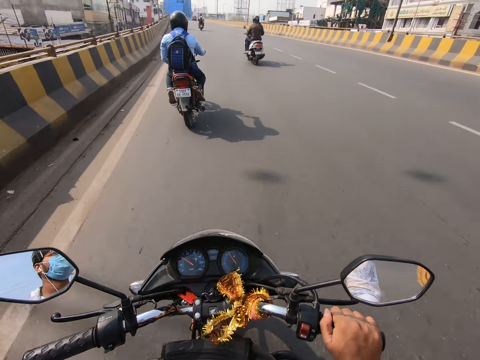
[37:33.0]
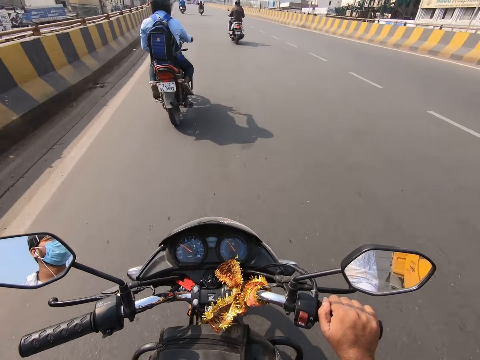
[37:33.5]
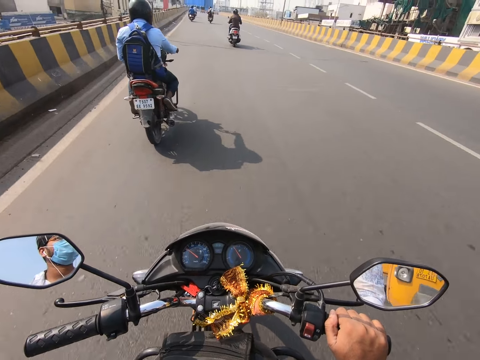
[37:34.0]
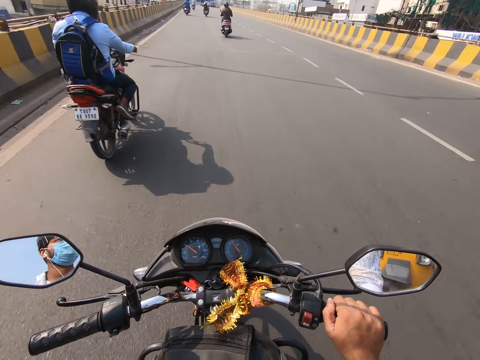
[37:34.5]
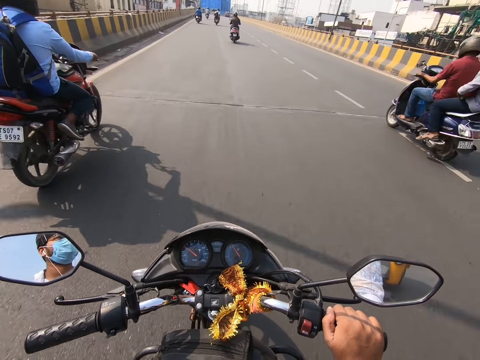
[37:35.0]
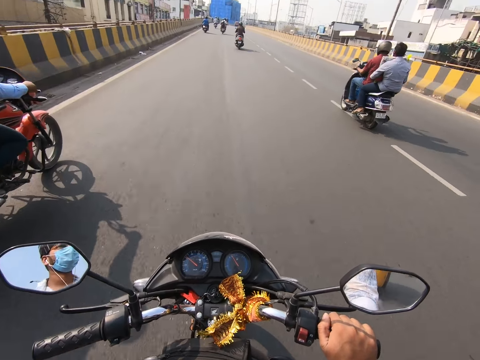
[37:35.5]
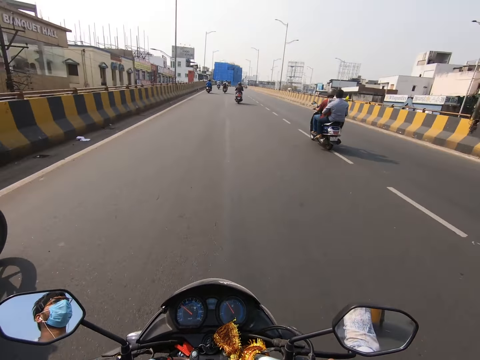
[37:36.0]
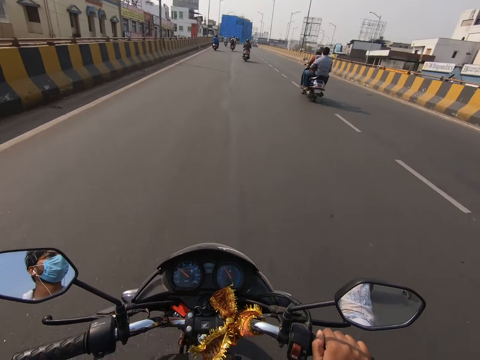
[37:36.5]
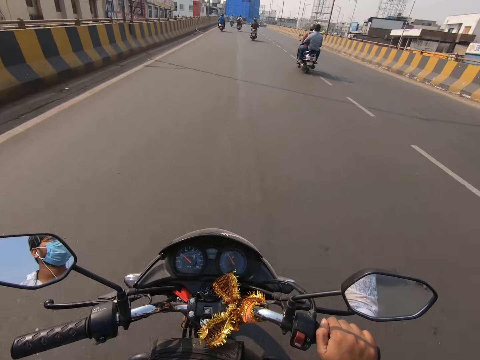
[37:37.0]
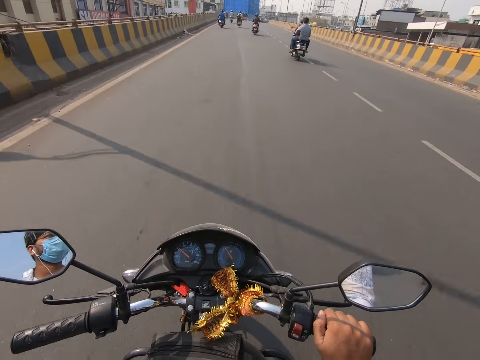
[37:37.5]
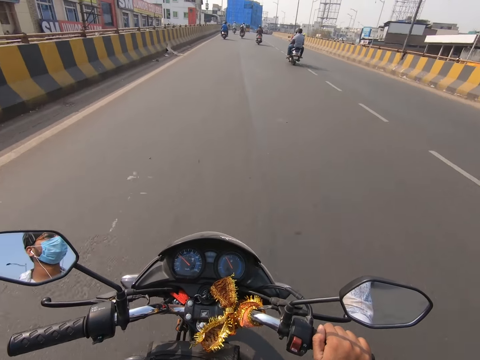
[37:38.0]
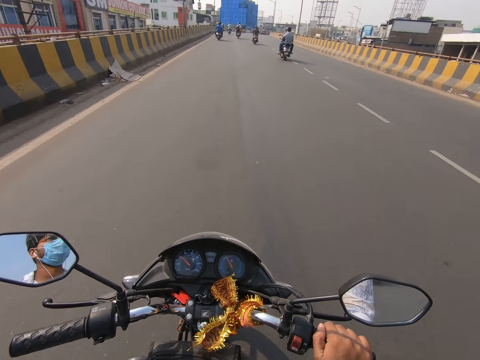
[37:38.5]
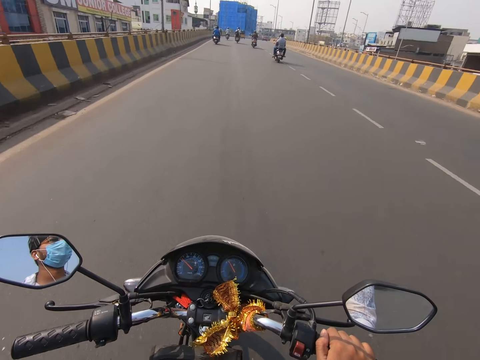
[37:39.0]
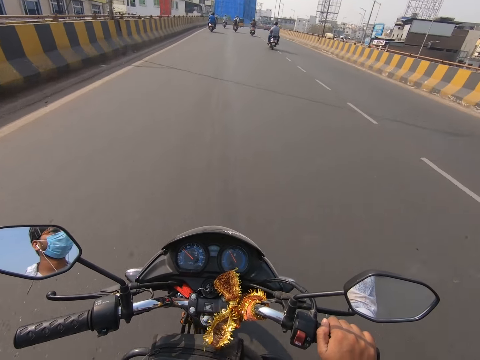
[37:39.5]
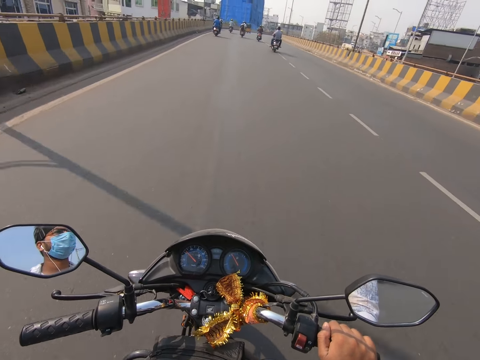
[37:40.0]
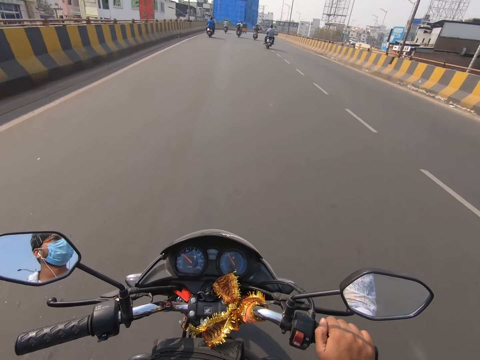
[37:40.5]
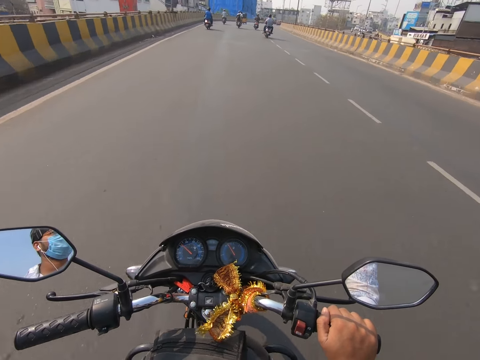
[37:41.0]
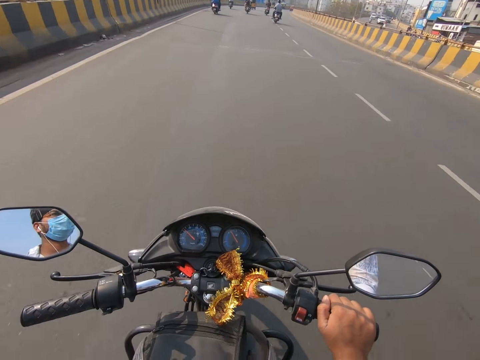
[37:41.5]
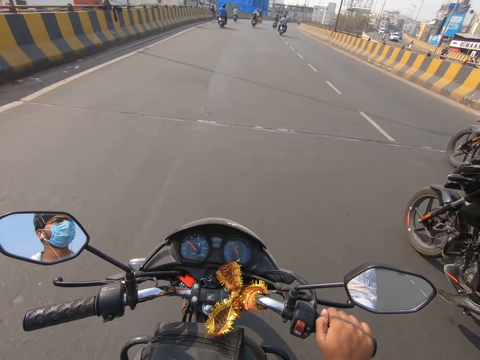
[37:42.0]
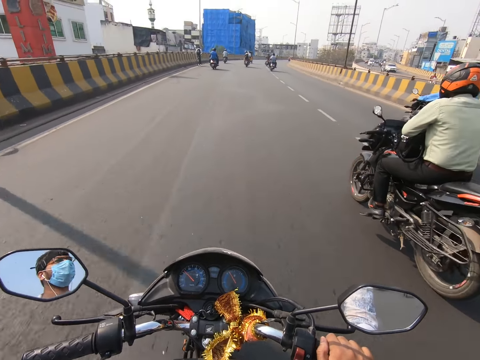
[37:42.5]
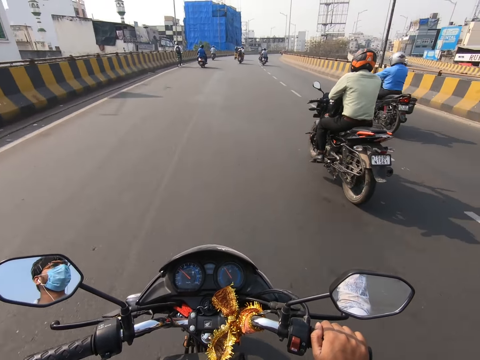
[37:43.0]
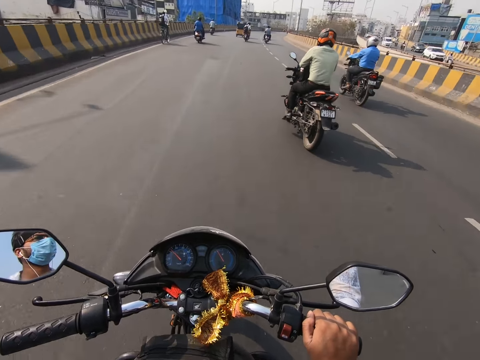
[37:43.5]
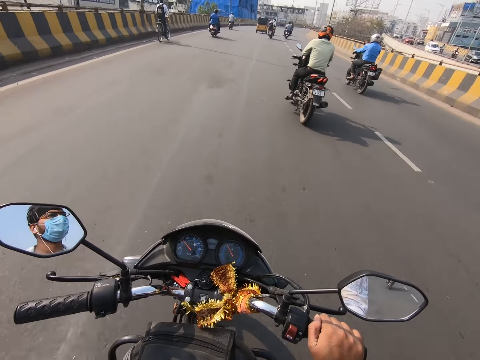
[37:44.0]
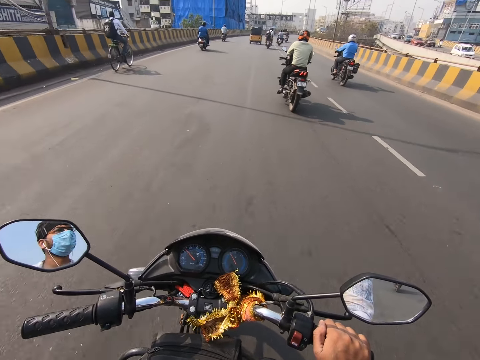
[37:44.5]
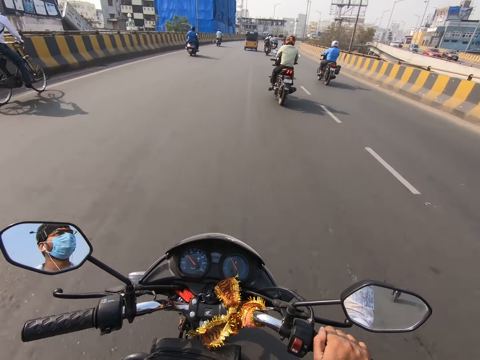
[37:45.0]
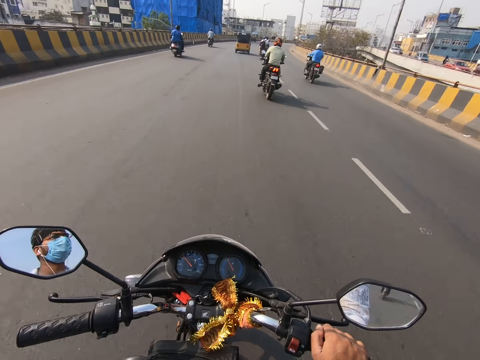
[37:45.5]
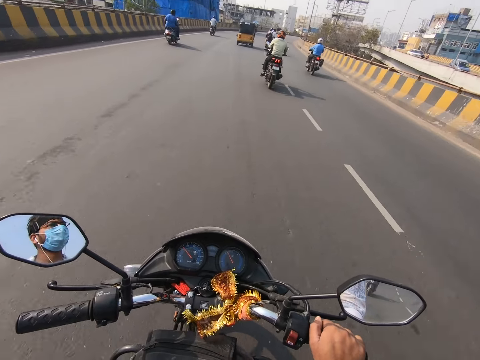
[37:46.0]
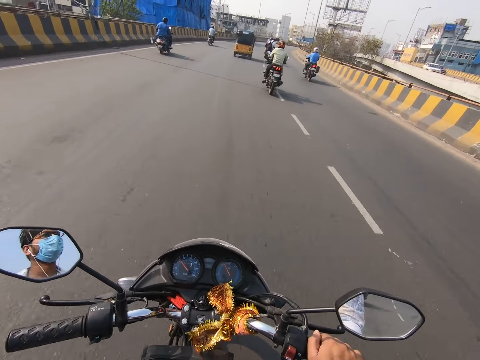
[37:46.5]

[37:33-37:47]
The camera wearer rides past a motorcycle. Another motorcycle rides past the camera wearer.

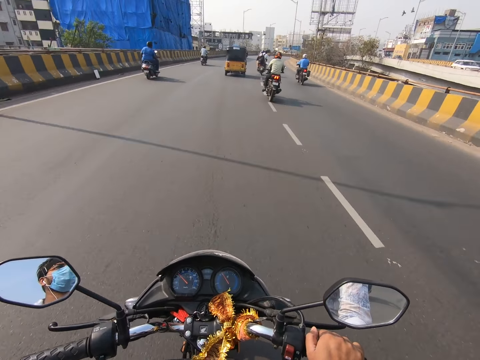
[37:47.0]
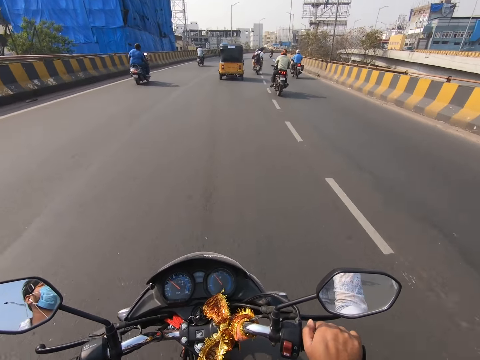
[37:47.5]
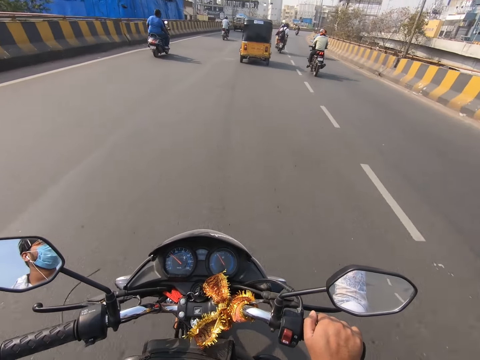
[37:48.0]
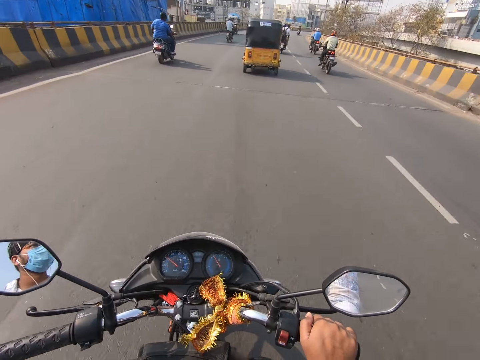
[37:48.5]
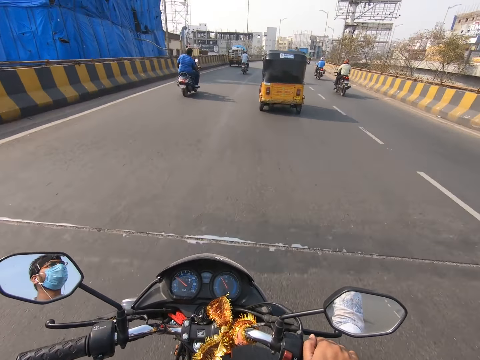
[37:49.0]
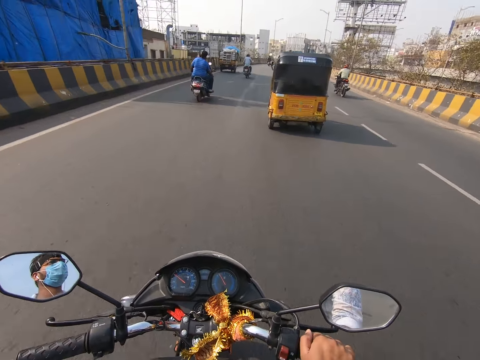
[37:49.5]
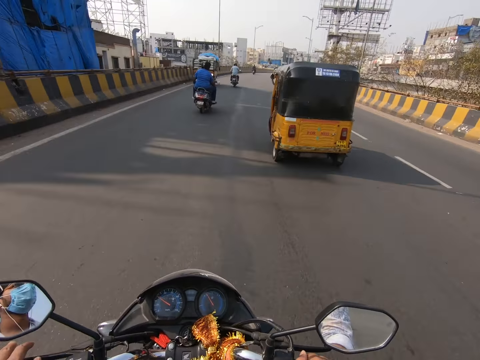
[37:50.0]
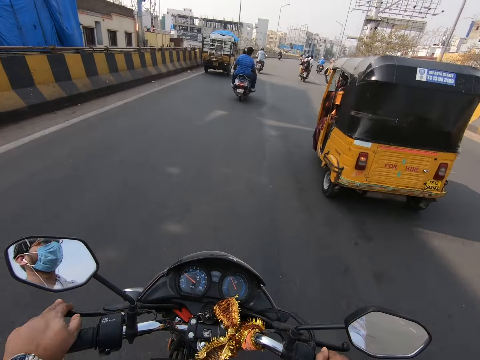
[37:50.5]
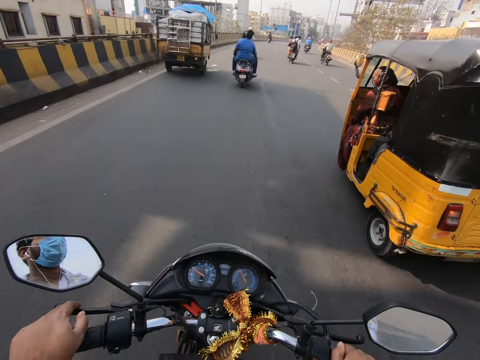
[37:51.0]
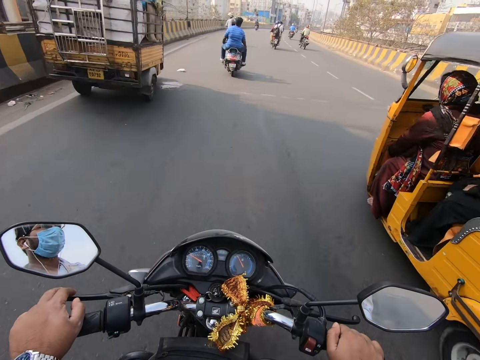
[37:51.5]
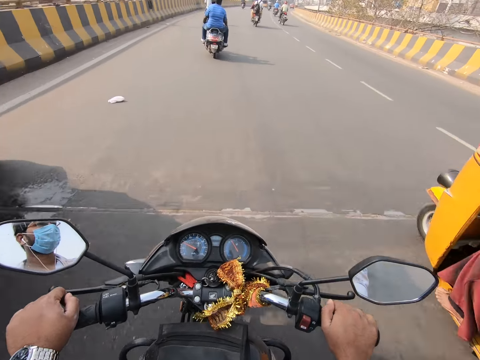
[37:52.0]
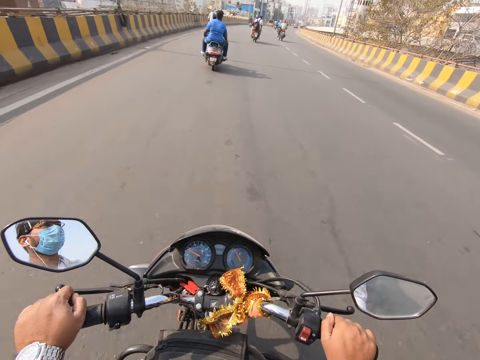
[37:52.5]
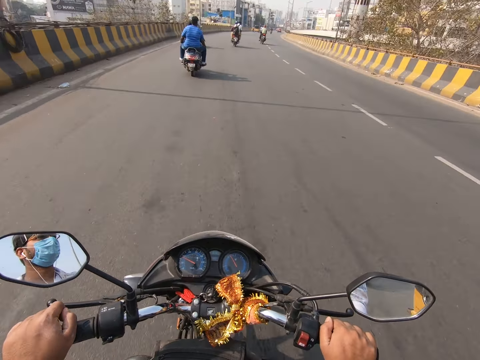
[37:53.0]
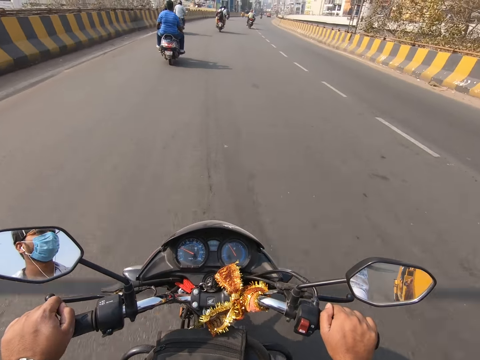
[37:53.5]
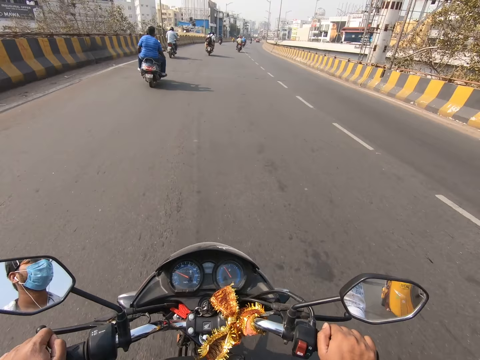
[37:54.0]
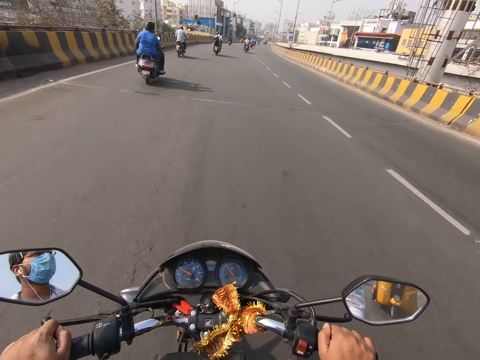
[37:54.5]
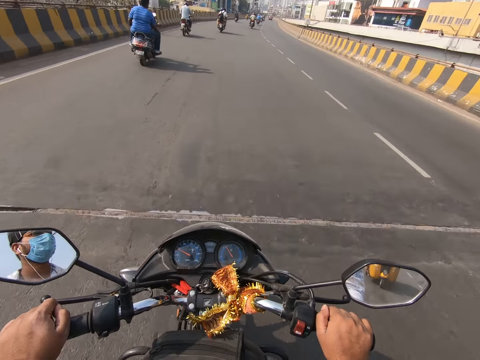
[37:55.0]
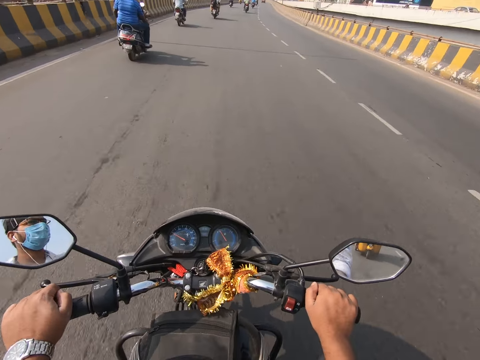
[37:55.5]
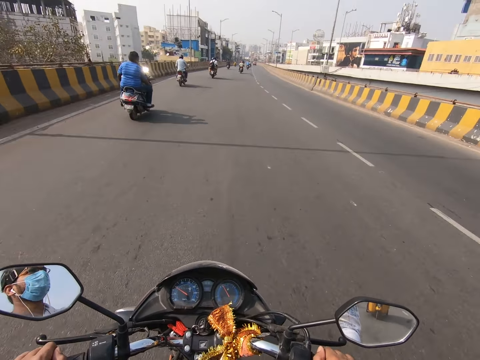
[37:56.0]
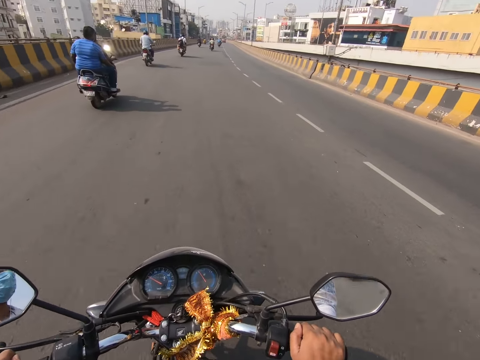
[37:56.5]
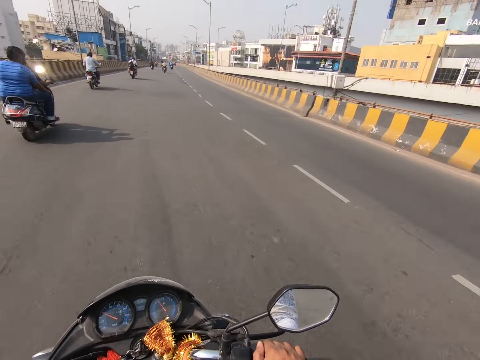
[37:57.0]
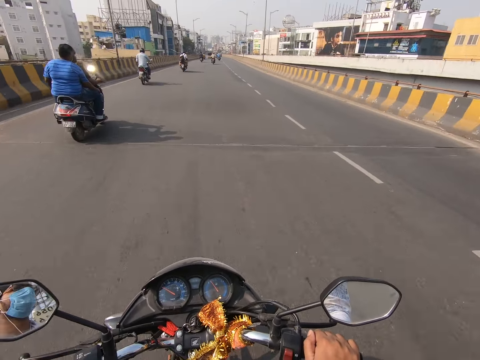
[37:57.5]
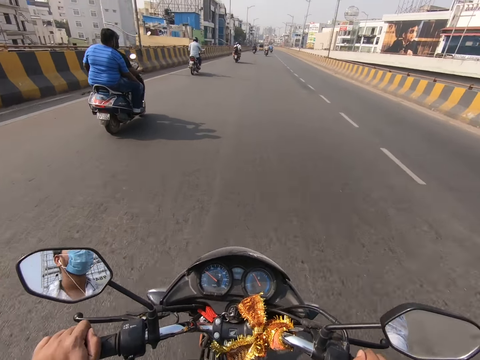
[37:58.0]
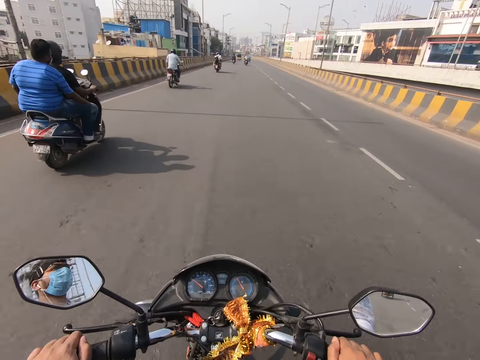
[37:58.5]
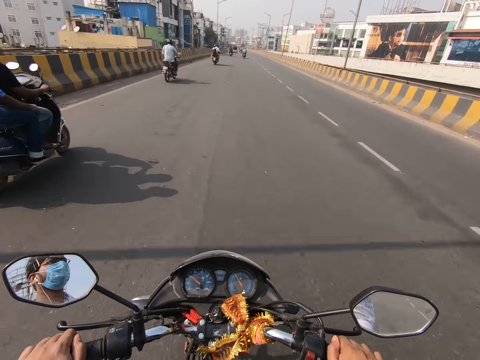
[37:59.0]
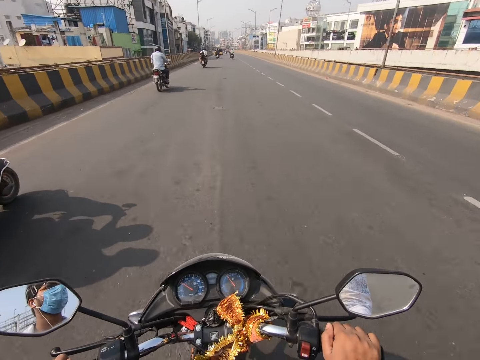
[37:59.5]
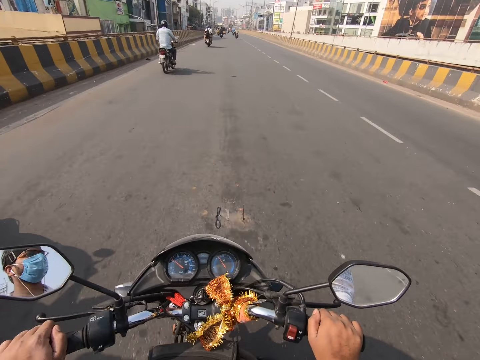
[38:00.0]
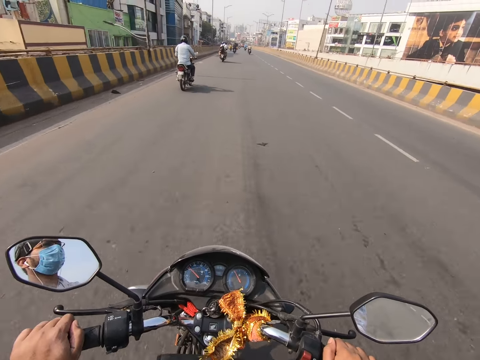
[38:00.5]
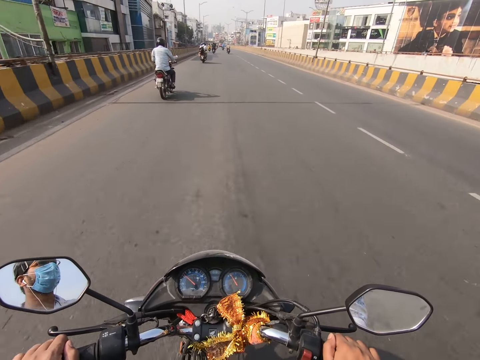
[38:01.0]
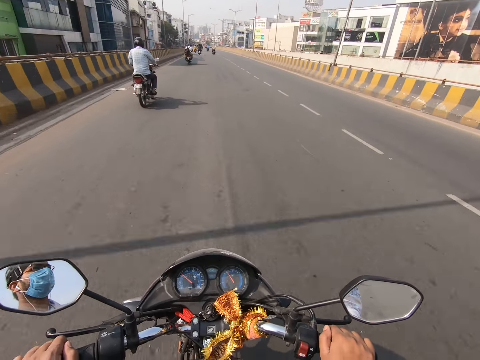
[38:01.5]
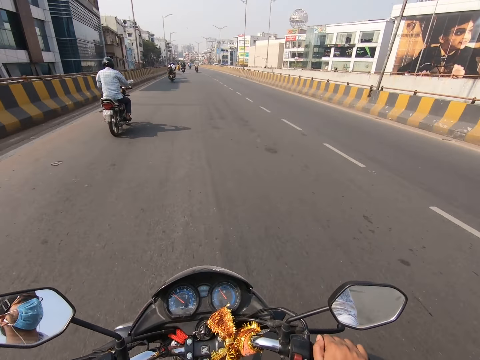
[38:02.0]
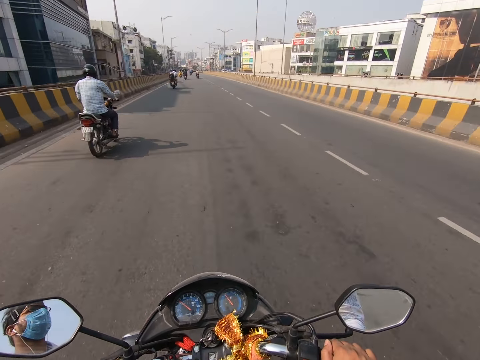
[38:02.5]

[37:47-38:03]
The camera wearer rides the motorcycle with his hands on the handle bar. He returns his left hand on the motorcycle. He rides past a tricycle. He rides past a motorcycle.
